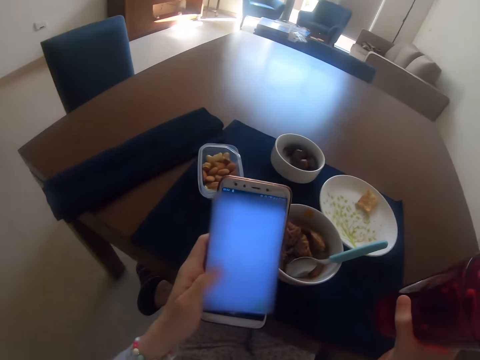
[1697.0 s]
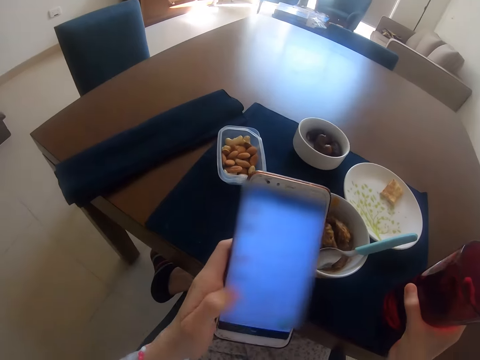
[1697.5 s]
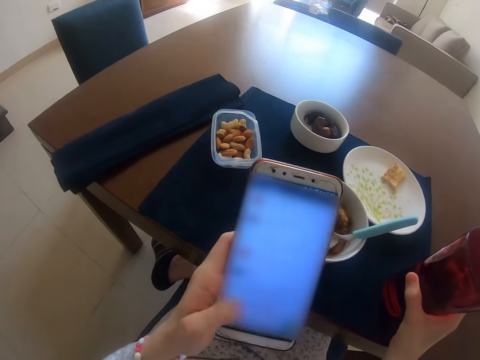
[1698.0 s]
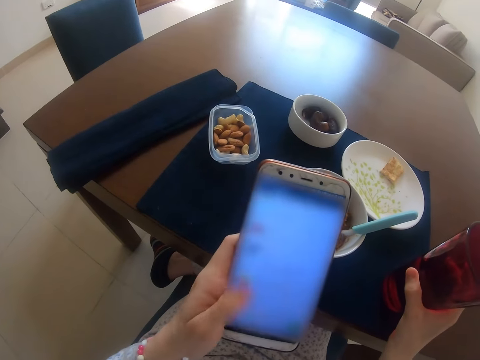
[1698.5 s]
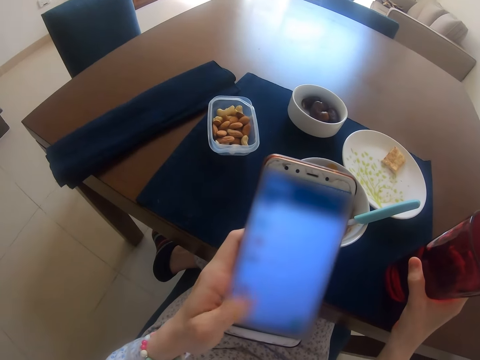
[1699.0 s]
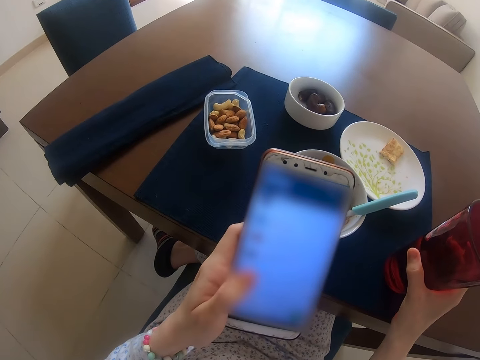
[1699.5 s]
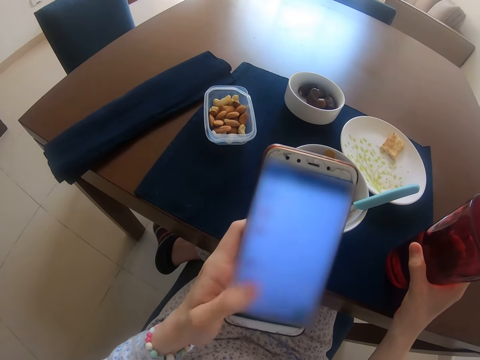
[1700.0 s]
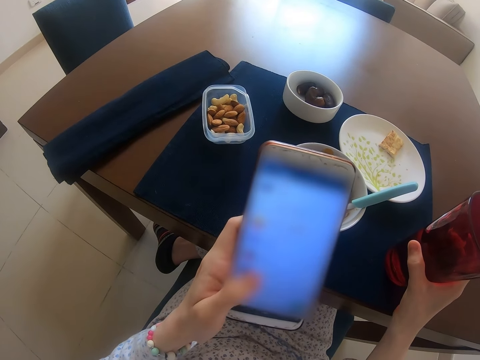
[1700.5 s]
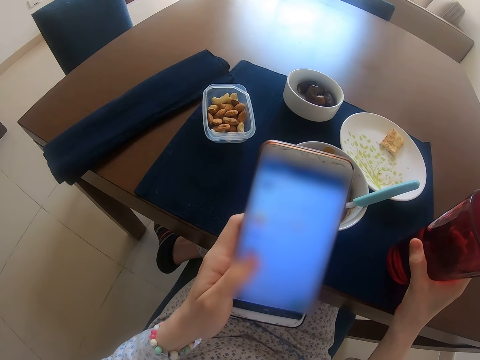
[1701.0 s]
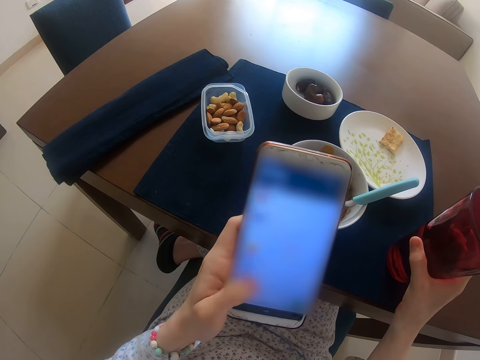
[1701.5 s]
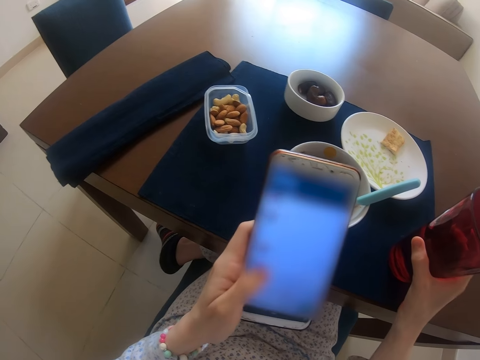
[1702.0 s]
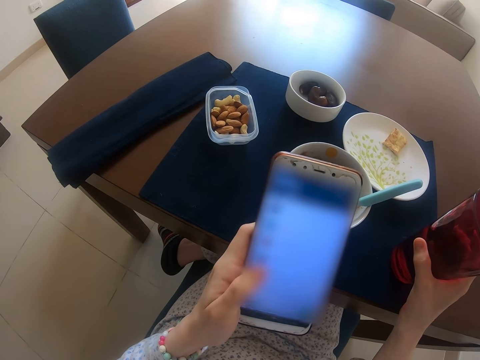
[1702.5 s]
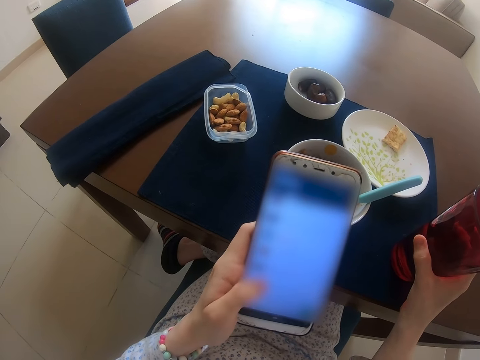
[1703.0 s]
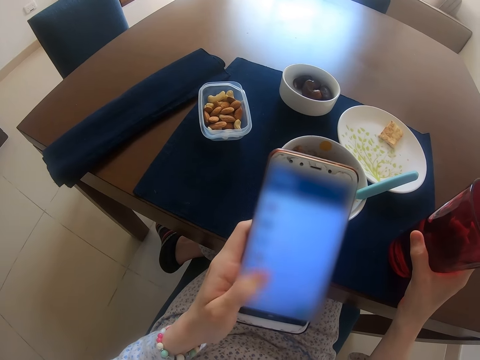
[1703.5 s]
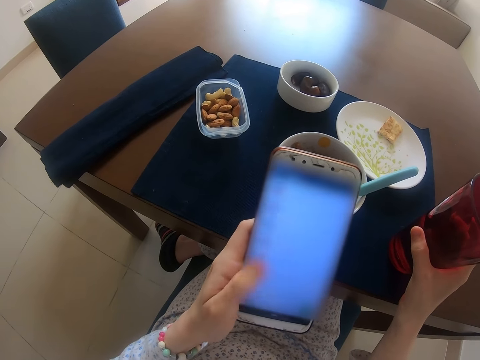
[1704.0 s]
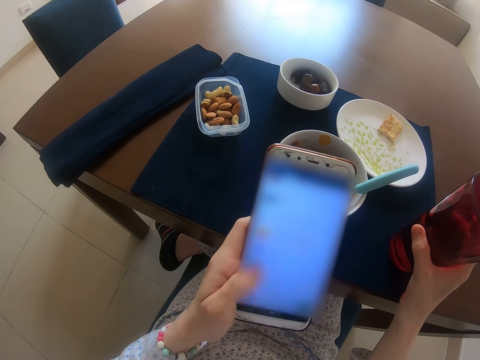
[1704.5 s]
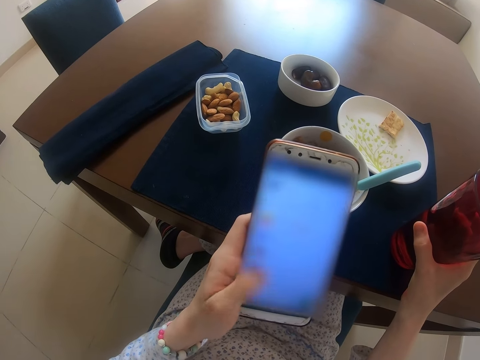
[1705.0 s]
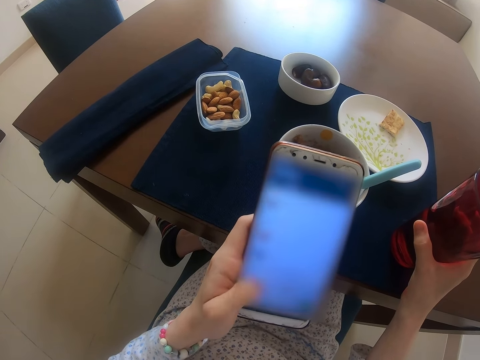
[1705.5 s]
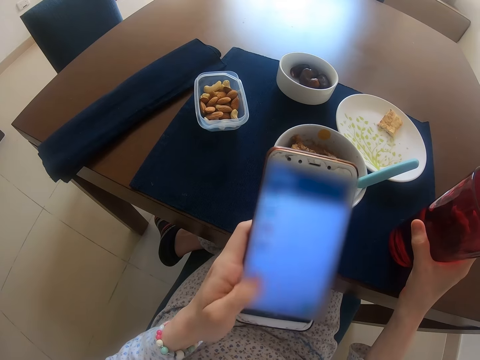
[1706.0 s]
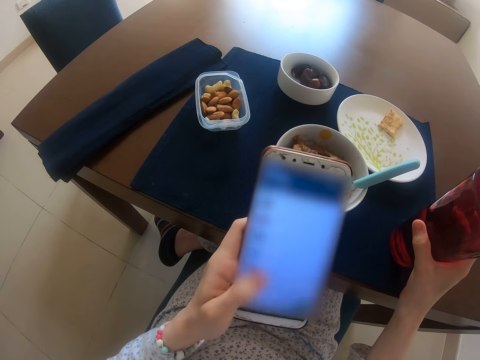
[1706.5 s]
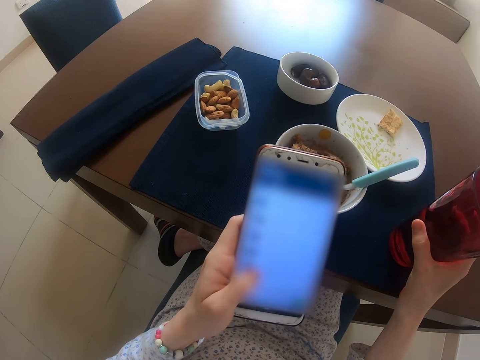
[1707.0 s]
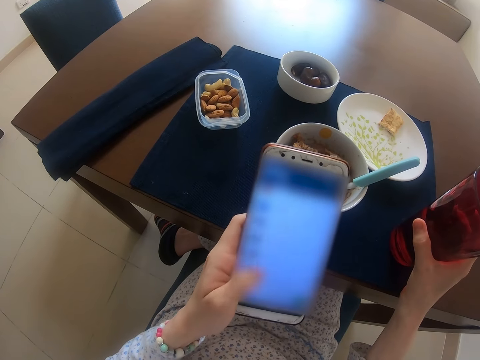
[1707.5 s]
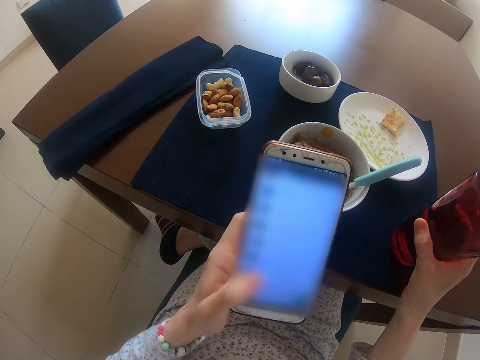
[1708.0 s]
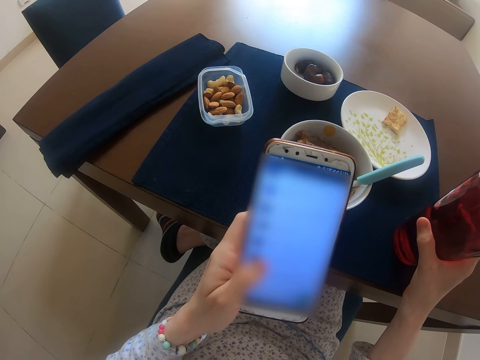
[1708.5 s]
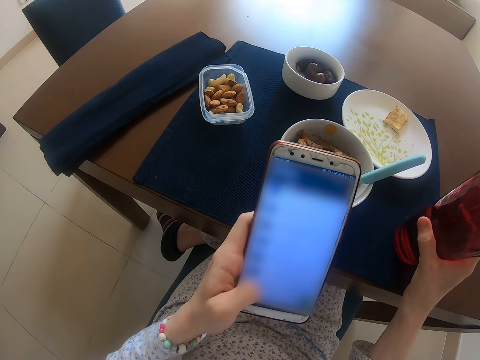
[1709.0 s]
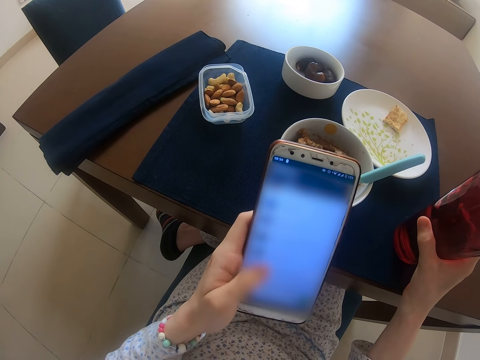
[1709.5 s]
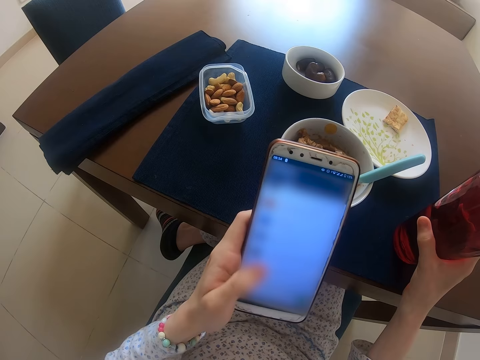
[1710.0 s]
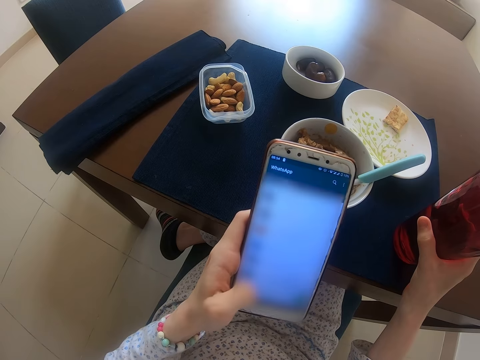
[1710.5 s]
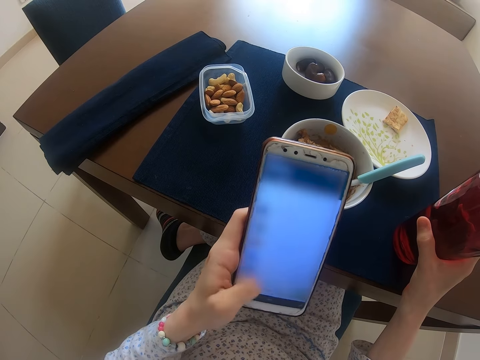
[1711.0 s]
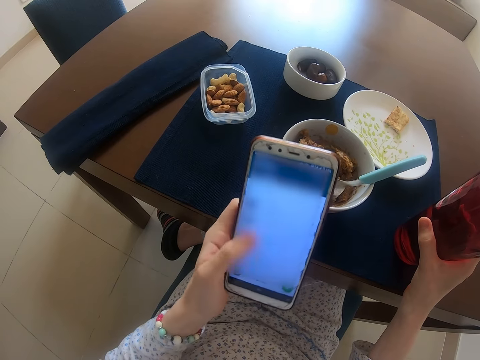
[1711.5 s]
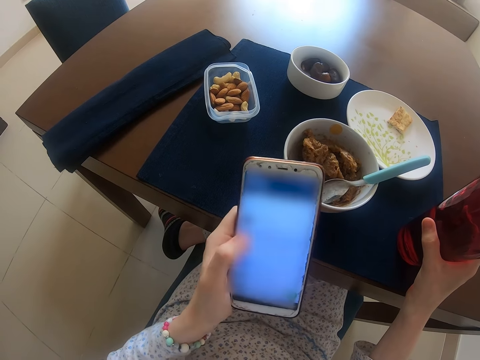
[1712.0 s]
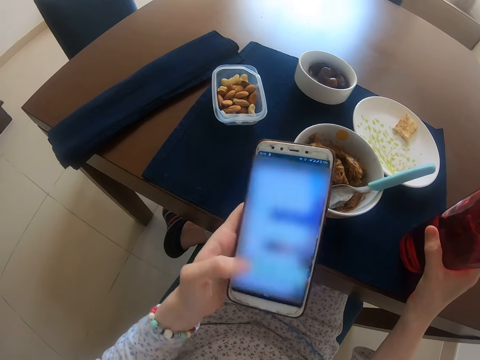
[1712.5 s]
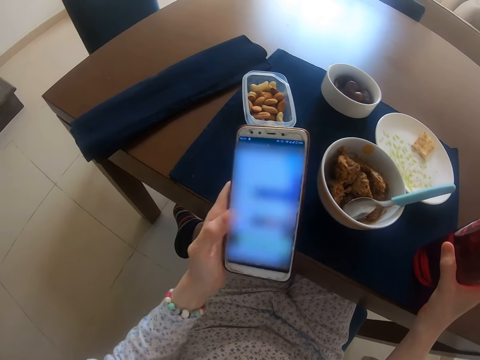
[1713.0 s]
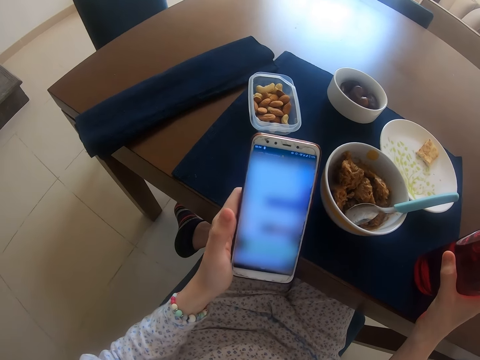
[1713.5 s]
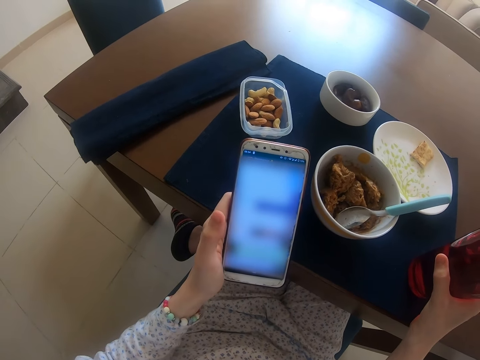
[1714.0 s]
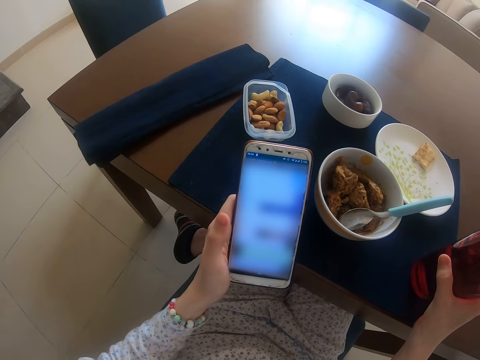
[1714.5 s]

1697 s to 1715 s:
The camera wearer places the cup on the table with the right hand. They use the phone with the left hand. They hold the cup with the right hand. They use the phone with the left hand.

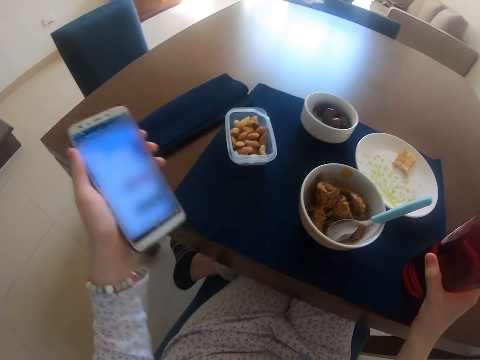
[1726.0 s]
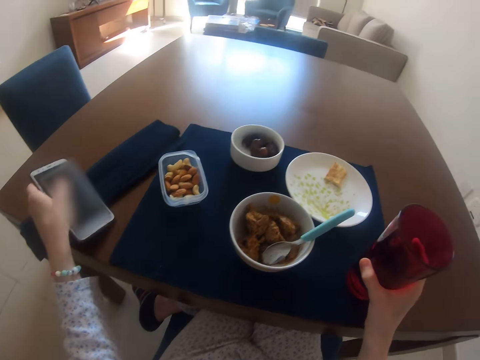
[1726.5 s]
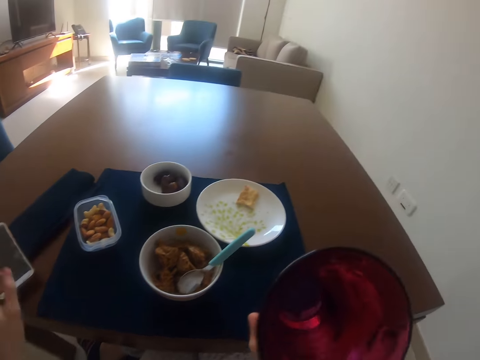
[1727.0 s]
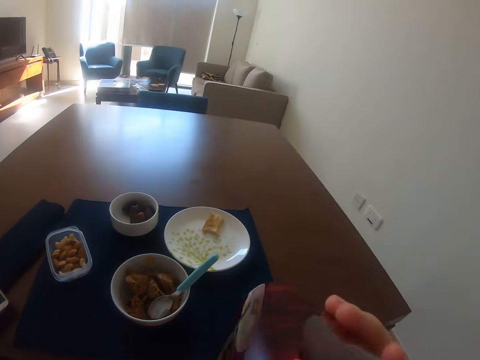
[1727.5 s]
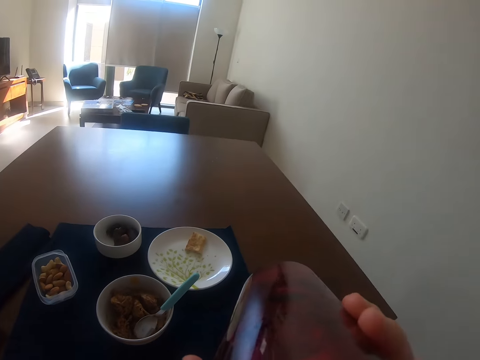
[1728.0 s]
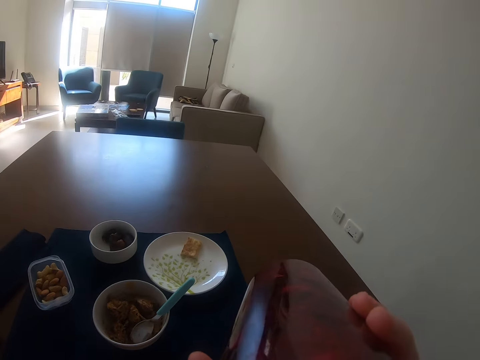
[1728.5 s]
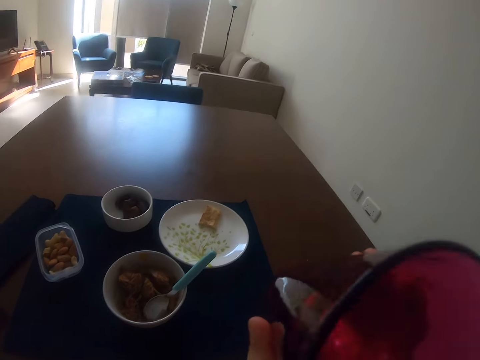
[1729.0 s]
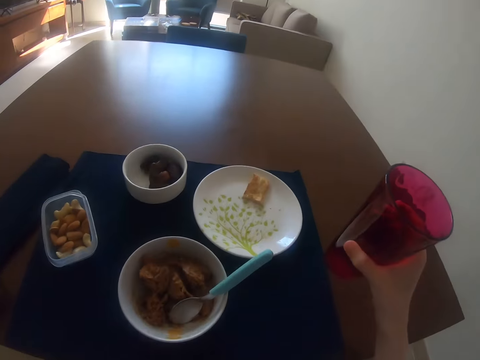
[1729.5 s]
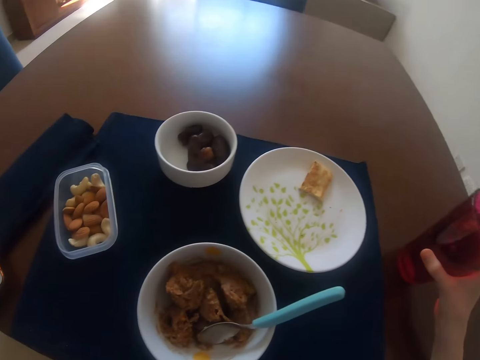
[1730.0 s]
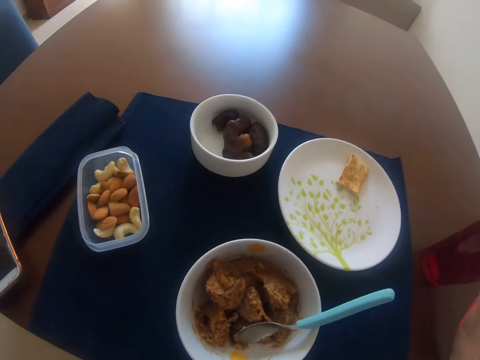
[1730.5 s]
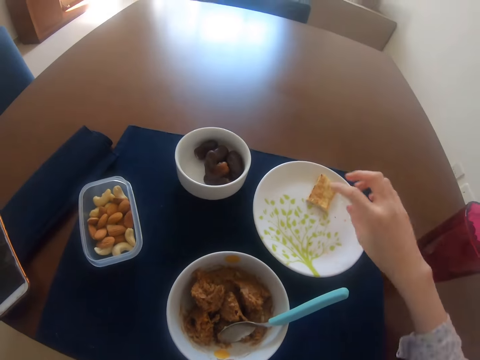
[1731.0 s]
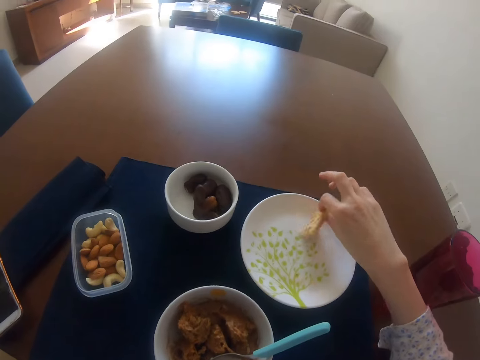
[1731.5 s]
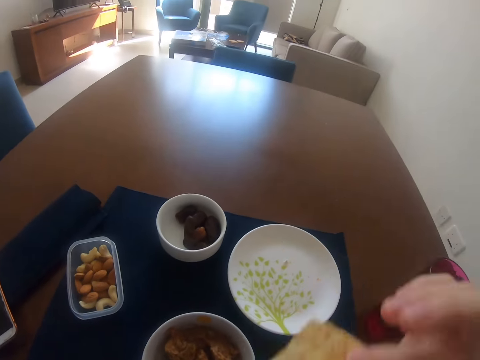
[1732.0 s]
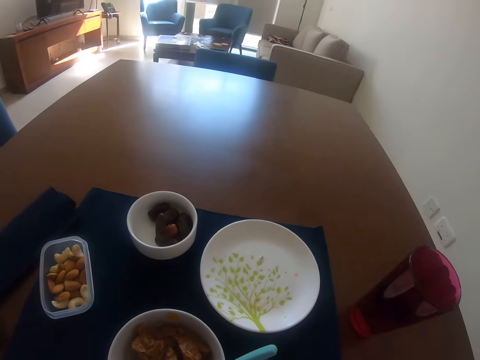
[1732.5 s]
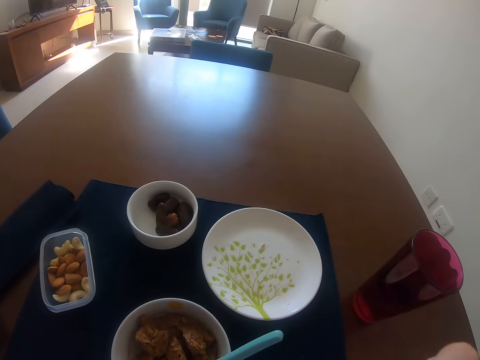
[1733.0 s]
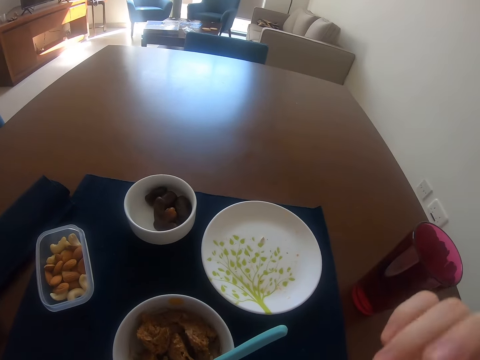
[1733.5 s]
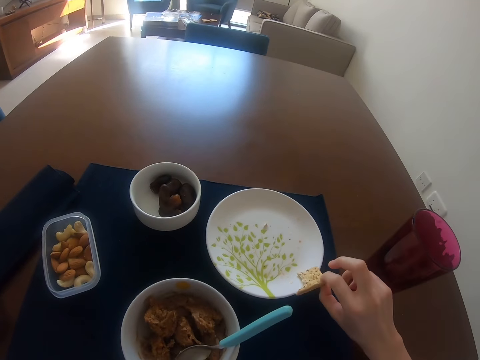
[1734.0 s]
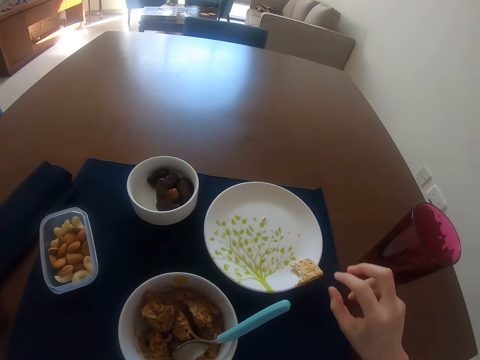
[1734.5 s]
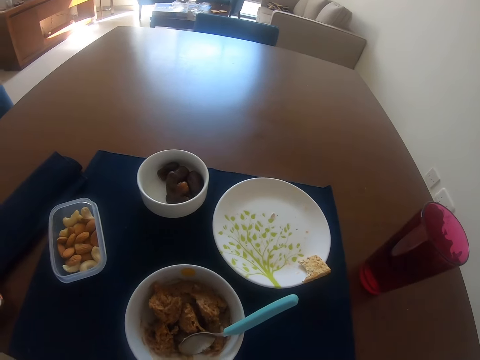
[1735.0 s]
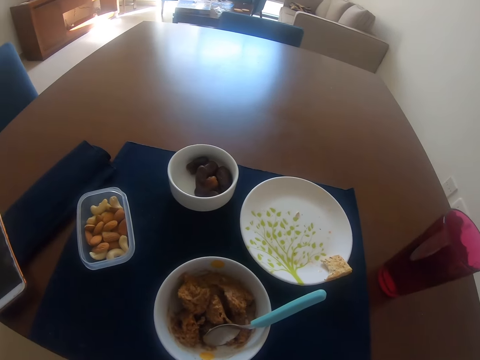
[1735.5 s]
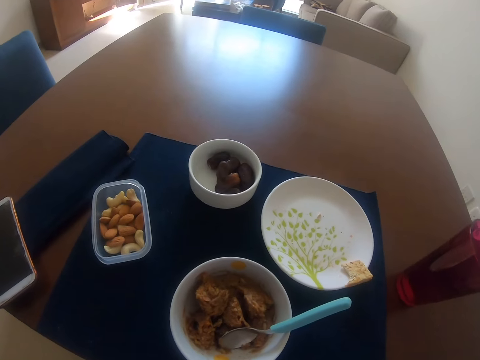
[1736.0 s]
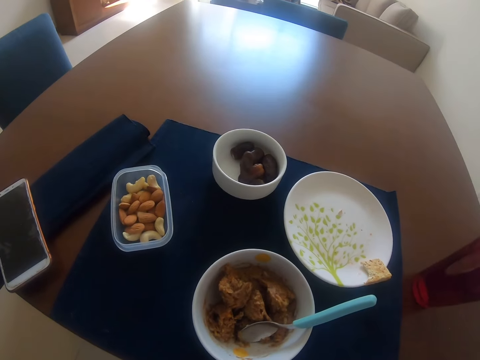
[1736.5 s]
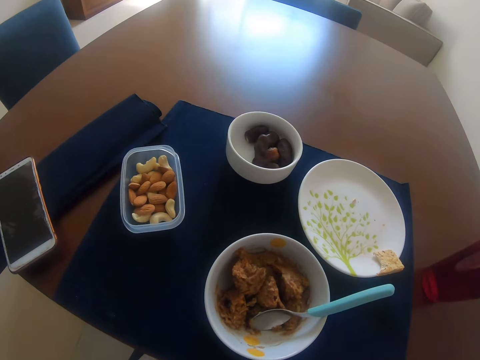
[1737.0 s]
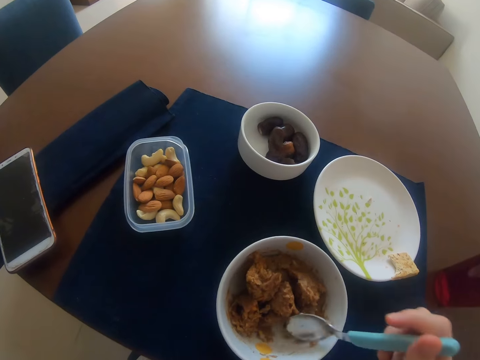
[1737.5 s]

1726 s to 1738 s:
The camera wearer places the phone on the table with the left hand. They drink a beverage with the right hand. They place the cup on the table with the right hand. They pick up a piece of food with the right hand from the plate. They eat the food with the right hand. They place the food on the plate with the right hand. They do something.
